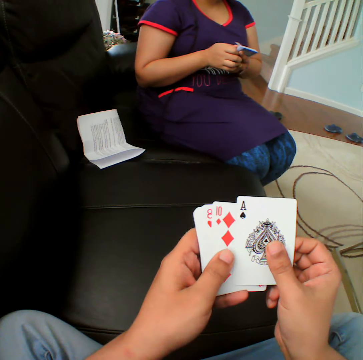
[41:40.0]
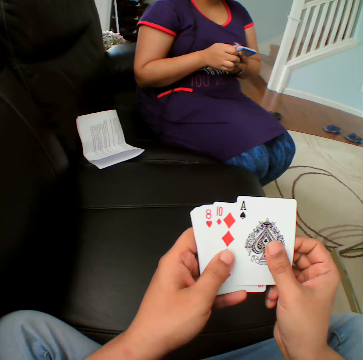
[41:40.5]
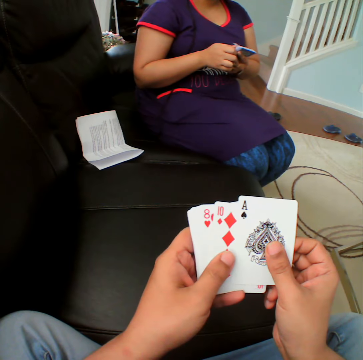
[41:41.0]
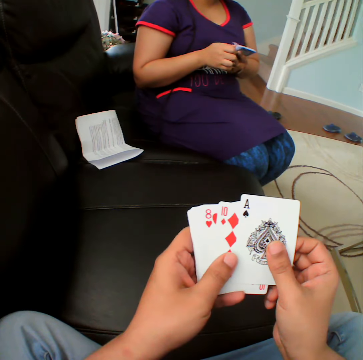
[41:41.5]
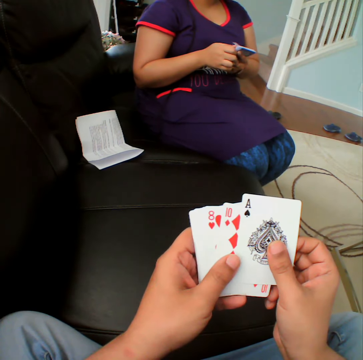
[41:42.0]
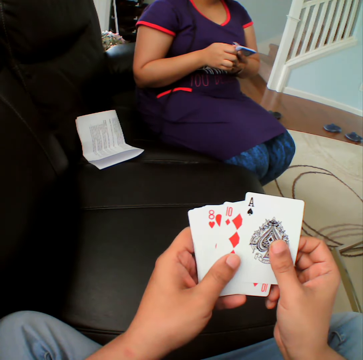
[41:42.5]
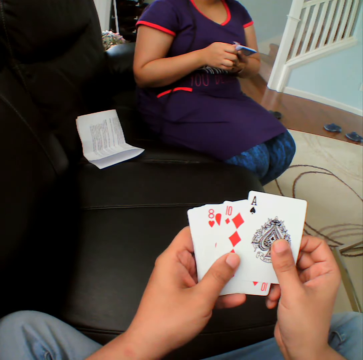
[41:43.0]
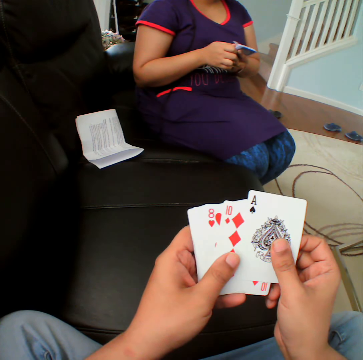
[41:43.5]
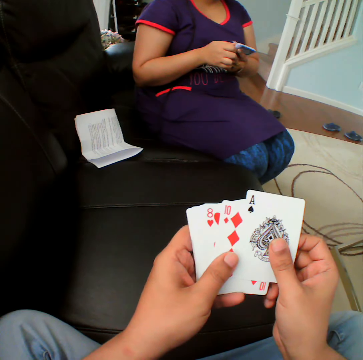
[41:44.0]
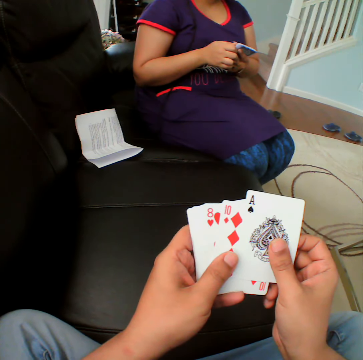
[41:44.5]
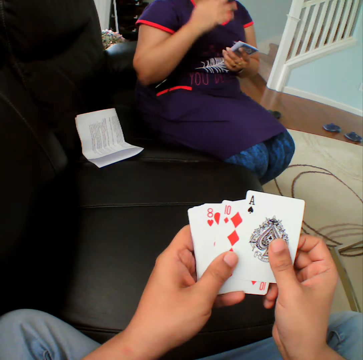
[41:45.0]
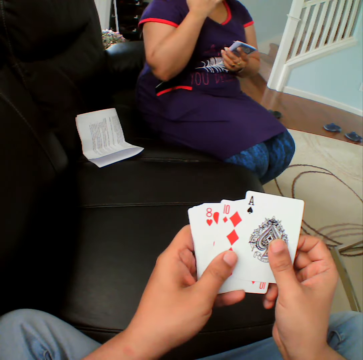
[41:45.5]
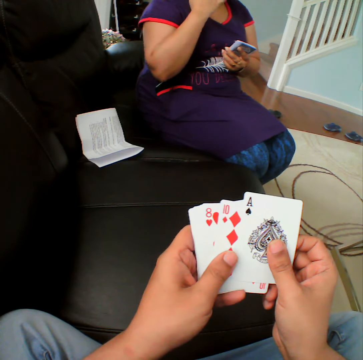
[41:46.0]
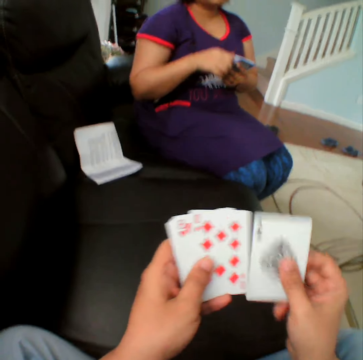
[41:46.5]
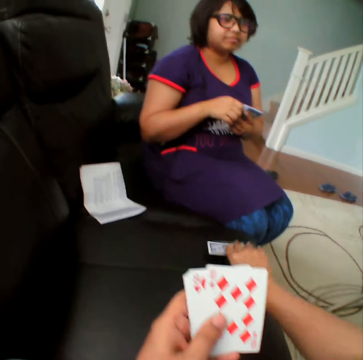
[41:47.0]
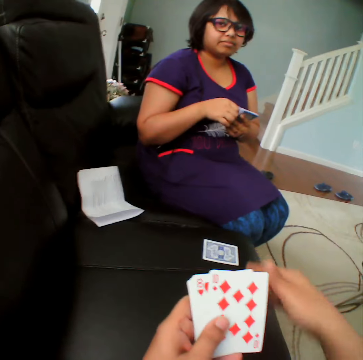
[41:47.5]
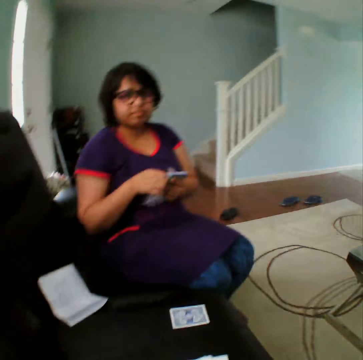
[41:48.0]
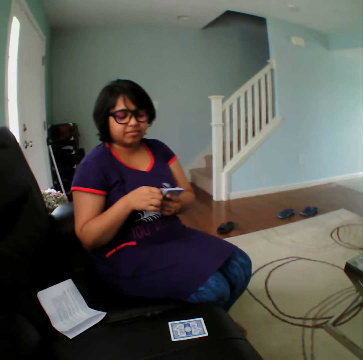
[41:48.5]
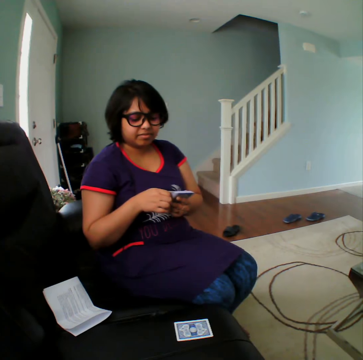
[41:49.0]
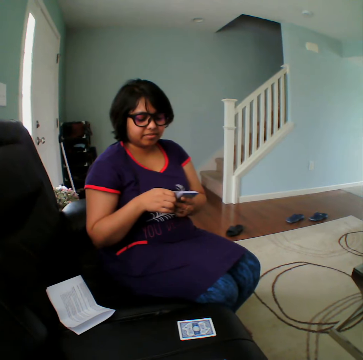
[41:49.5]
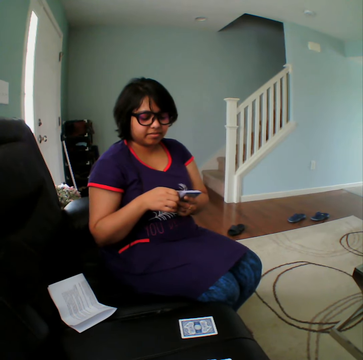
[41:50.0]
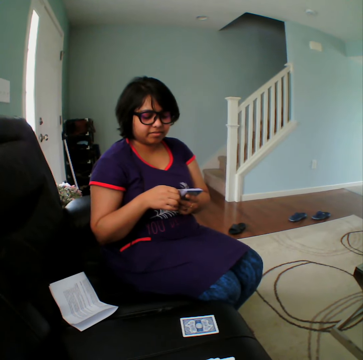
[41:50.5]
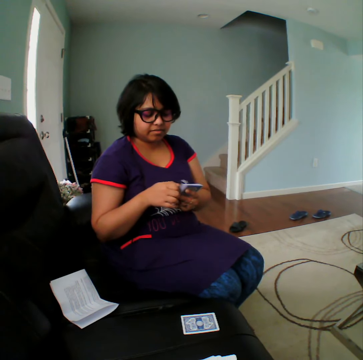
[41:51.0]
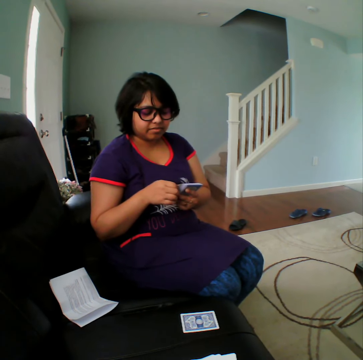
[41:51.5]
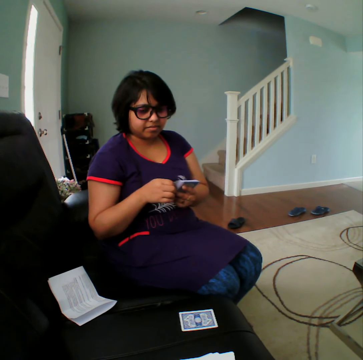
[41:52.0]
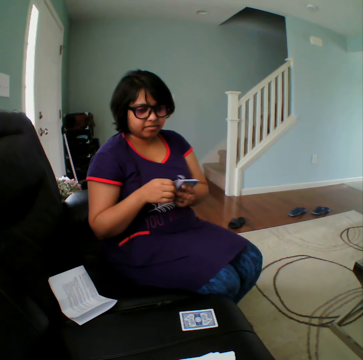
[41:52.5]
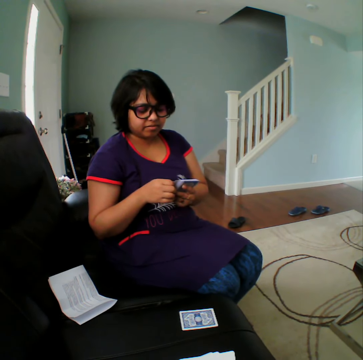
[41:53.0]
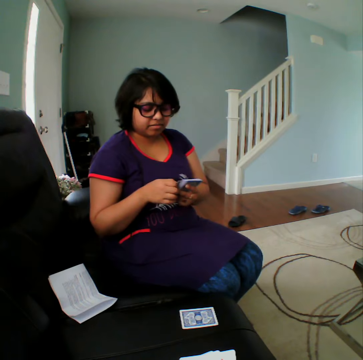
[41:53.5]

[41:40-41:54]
The camera wearer picks the card and places the card in the couch. A person selects the cards.

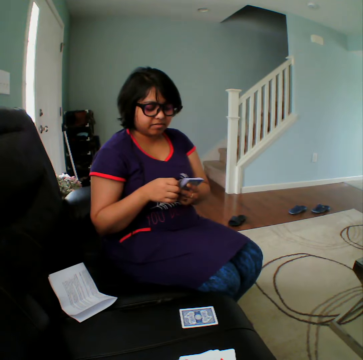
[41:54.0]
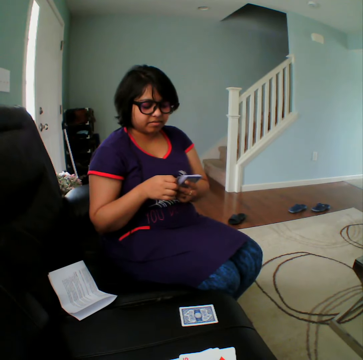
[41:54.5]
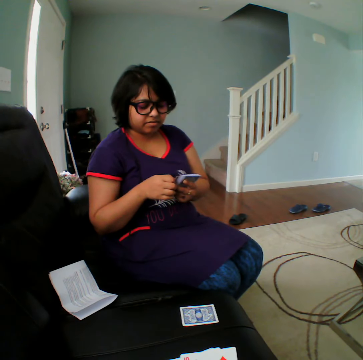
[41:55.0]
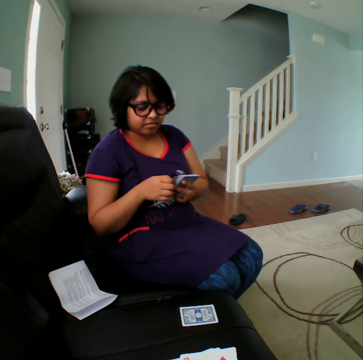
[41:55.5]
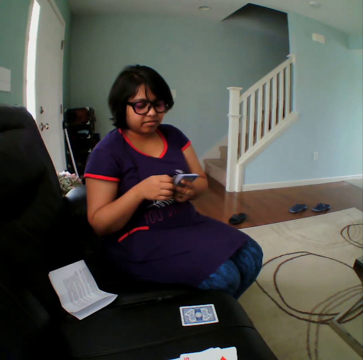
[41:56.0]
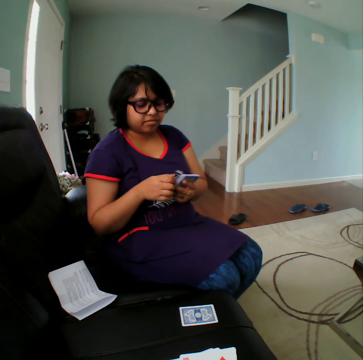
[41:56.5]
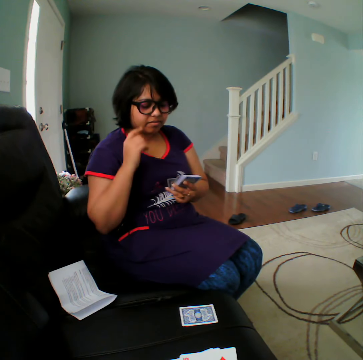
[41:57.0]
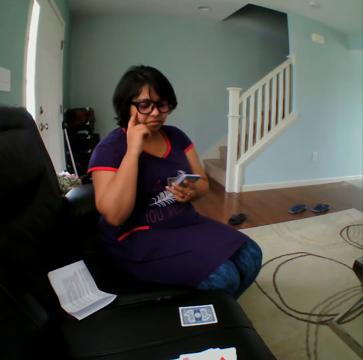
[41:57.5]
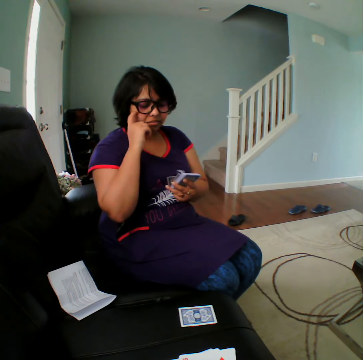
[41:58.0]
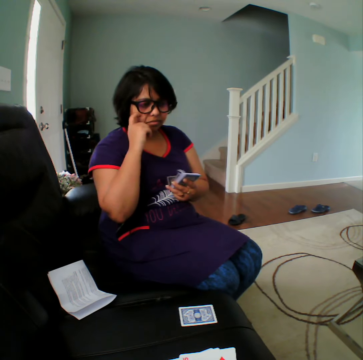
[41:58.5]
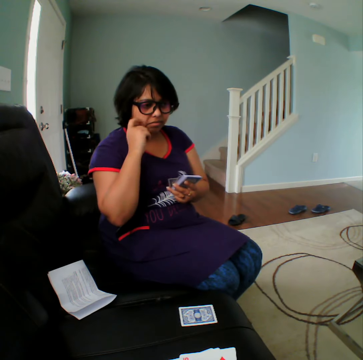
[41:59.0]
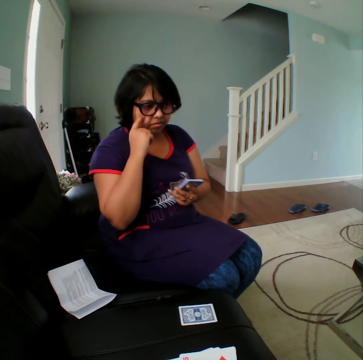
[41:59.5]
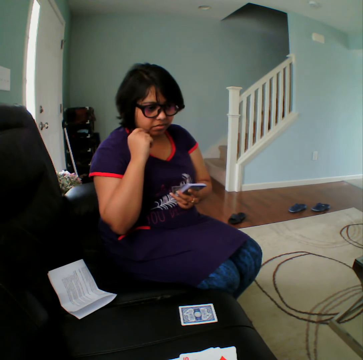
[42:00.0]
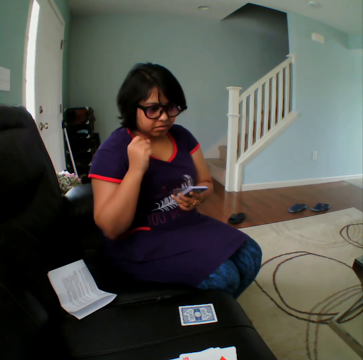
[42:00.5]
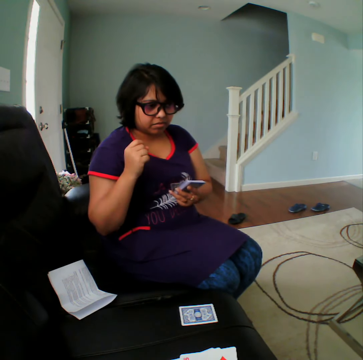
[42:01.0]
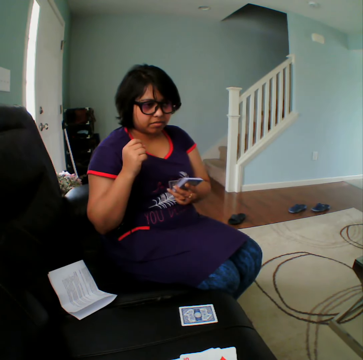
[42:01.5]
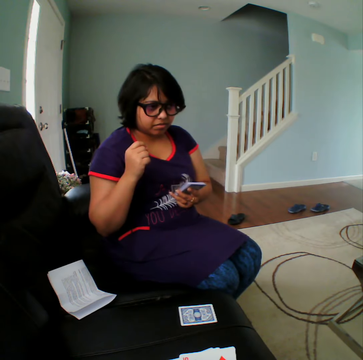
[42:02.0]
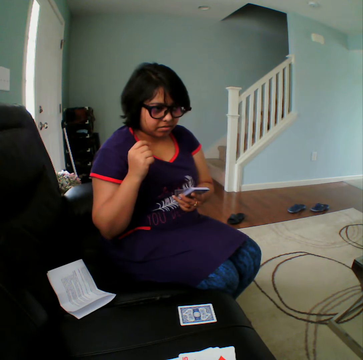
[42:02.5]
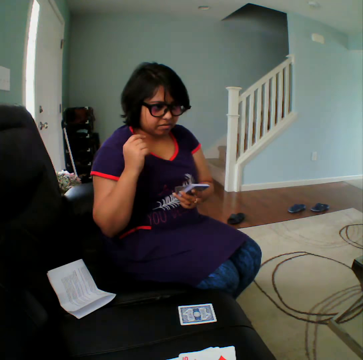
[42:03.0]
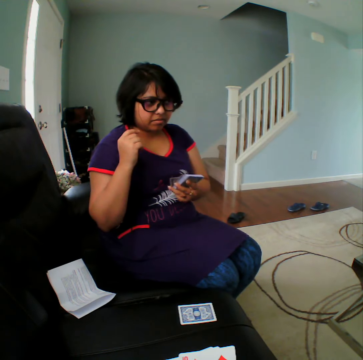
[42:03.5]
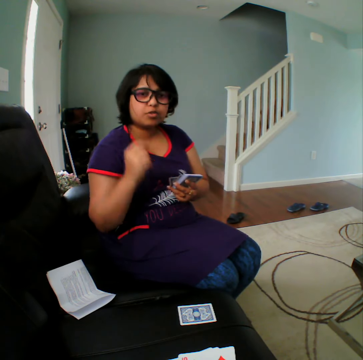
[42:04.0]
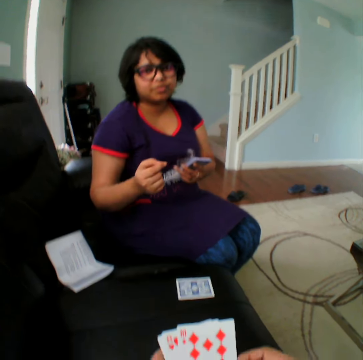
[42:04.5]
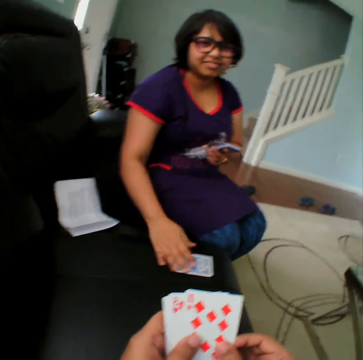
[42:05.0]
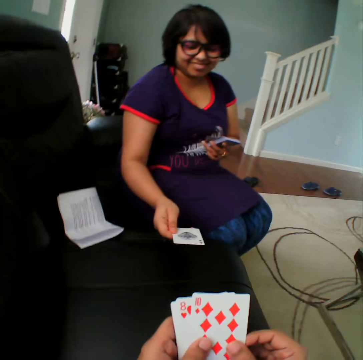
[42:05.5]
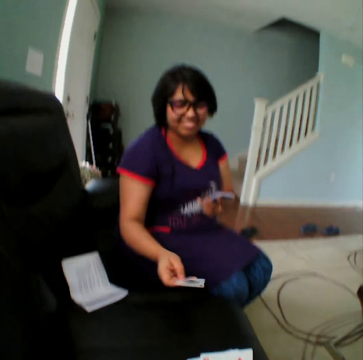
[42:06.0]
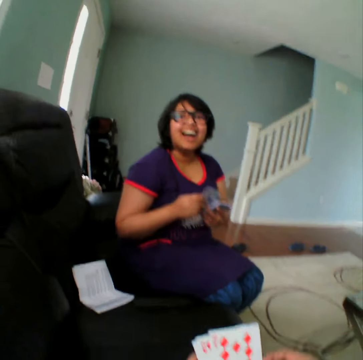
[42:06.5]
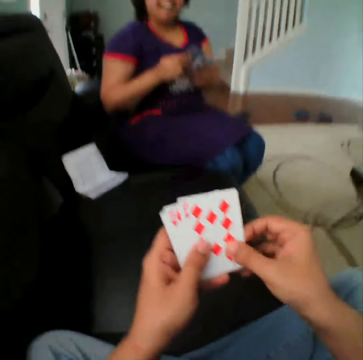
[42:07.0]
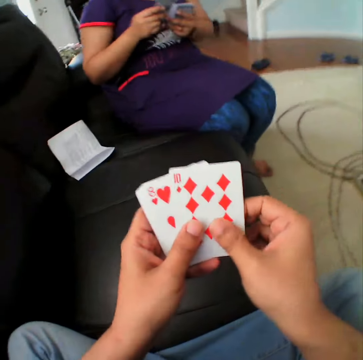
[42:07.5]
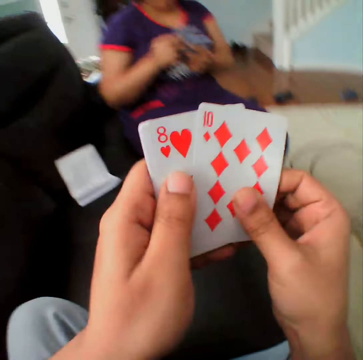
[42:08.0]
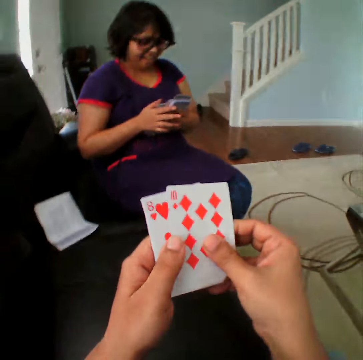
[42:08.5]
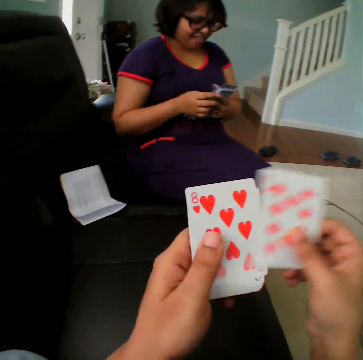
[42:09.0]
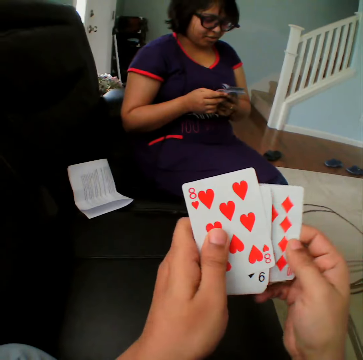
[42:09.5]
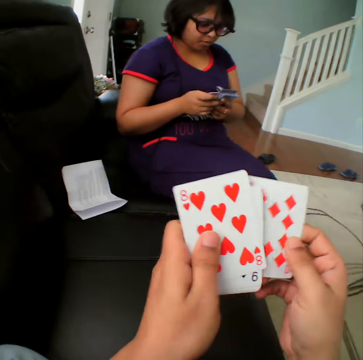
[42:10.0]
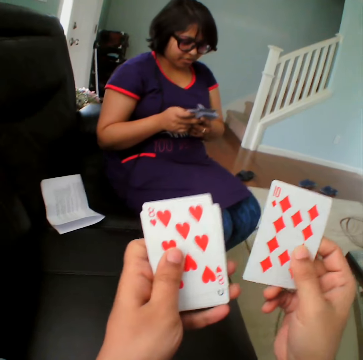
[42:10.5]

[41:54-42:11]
A person picks the card and turns the card. The camera wearer selects the cards.

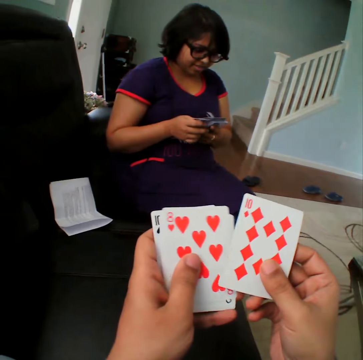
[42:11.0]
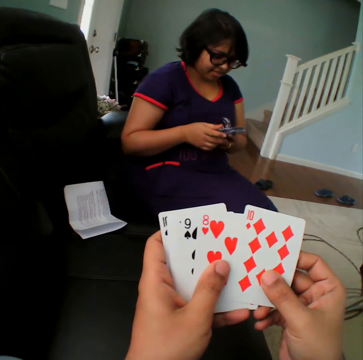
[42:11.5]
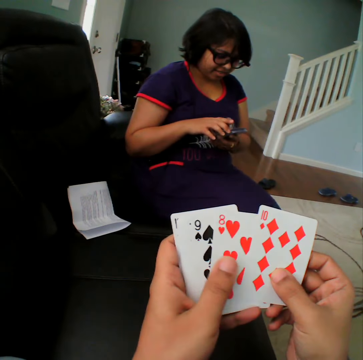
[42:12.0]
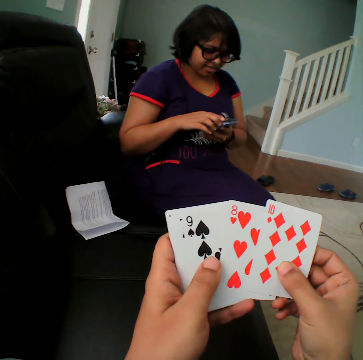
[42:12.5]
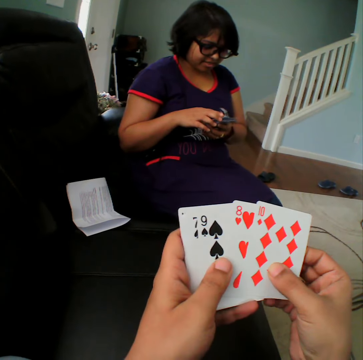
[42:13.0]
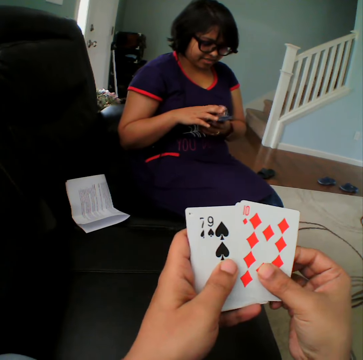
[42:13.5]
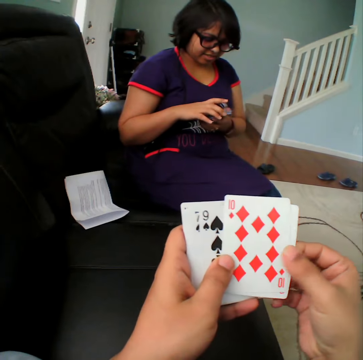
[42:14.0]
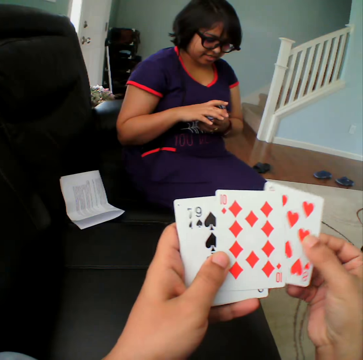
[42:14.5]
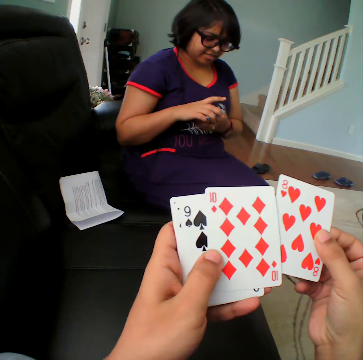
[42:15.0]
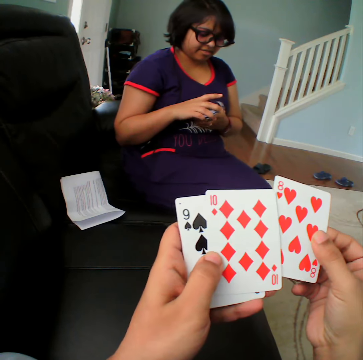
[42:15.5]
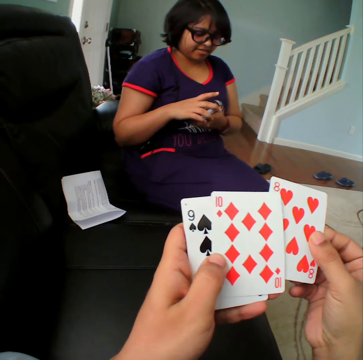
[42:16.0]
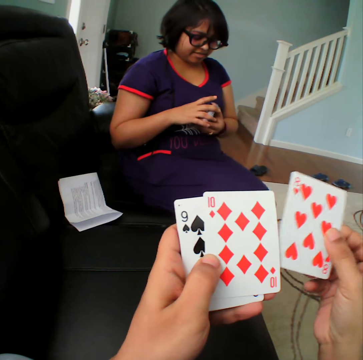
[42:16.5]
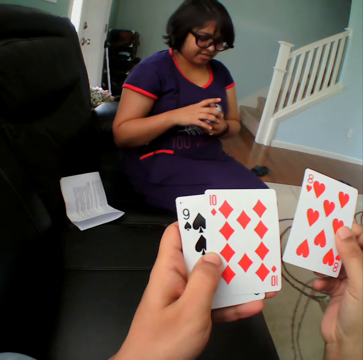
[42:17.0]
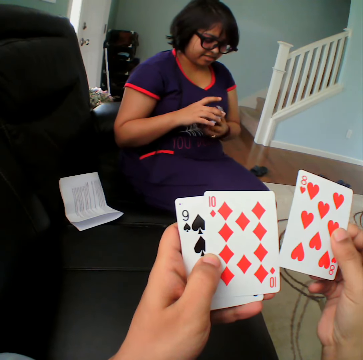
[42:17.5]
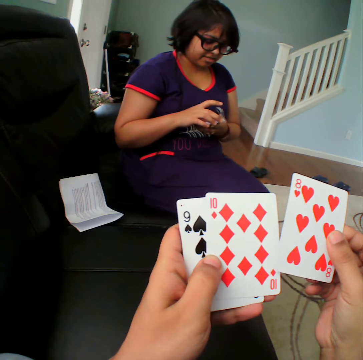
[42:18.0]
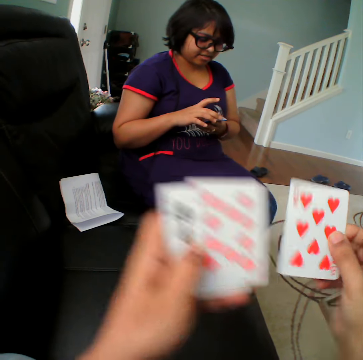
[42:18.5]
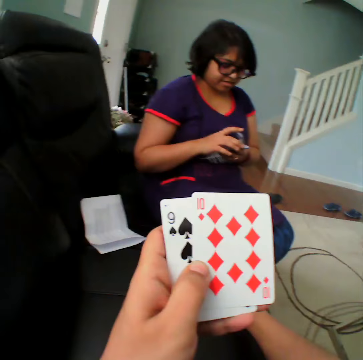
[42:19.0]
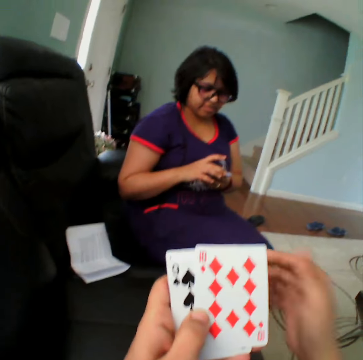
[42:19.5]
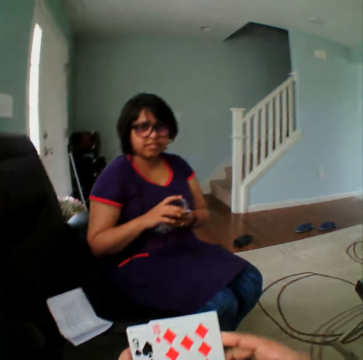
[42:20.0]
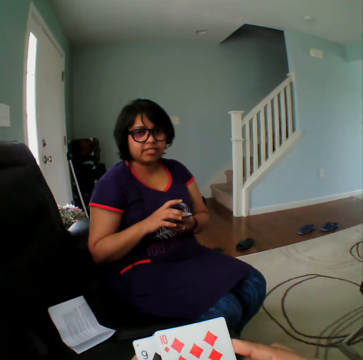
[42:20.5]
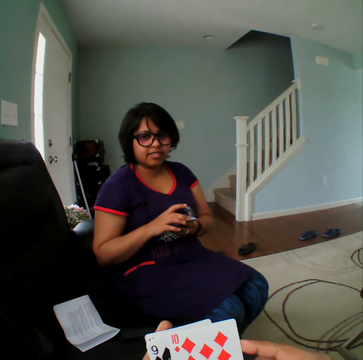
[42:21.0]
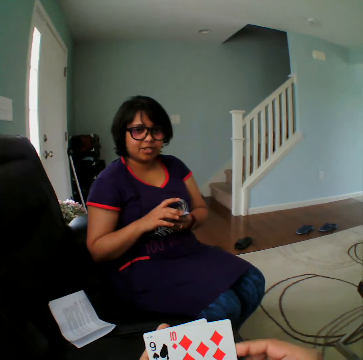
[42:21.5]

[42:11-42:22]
The camera wearer picks the card. They put the card in the couch.
